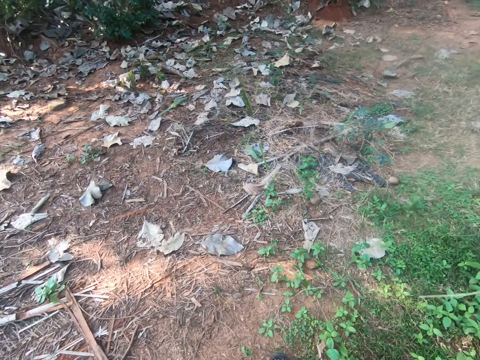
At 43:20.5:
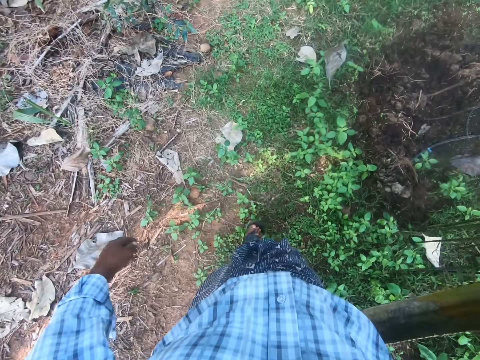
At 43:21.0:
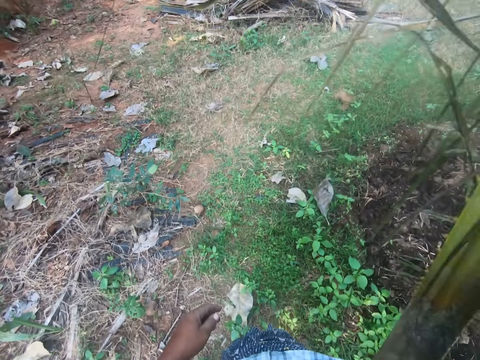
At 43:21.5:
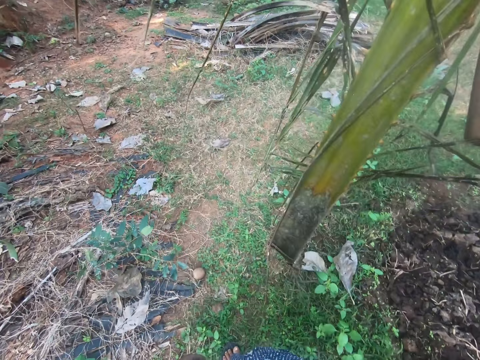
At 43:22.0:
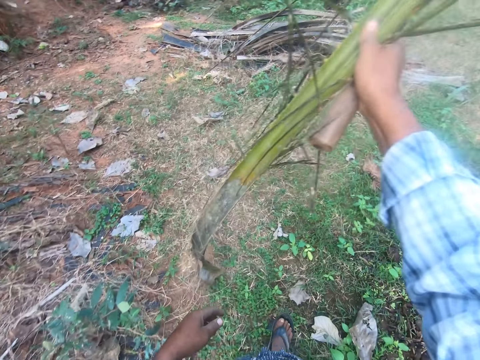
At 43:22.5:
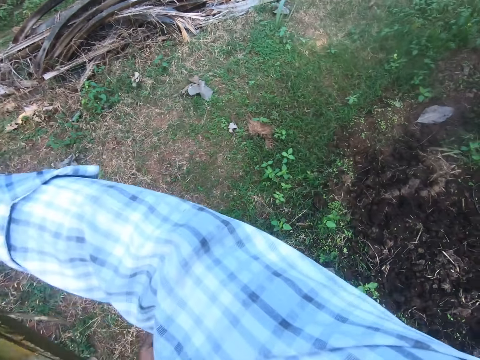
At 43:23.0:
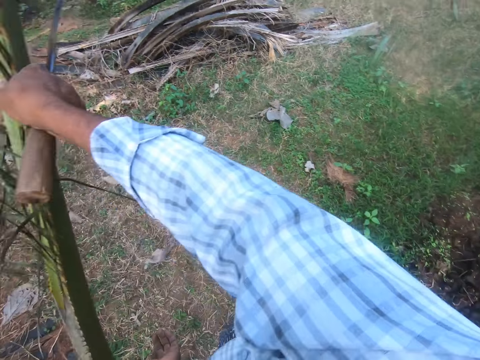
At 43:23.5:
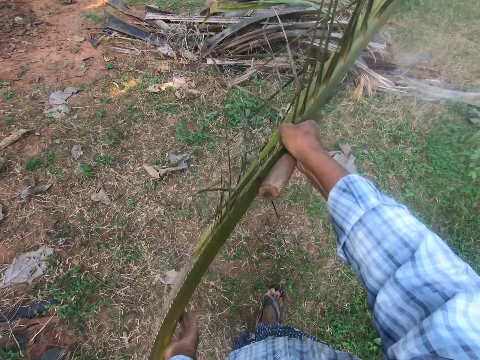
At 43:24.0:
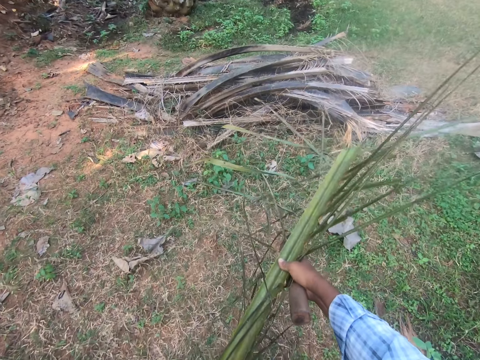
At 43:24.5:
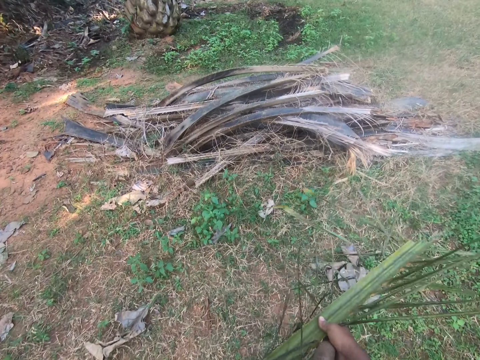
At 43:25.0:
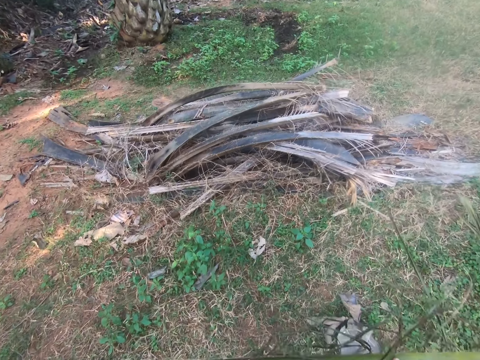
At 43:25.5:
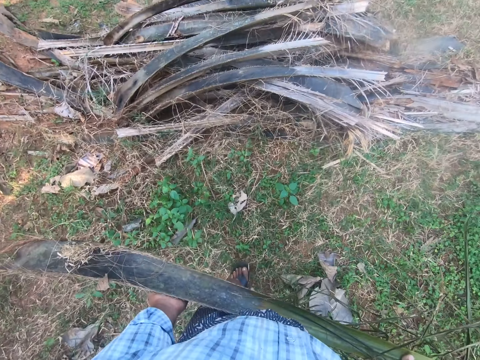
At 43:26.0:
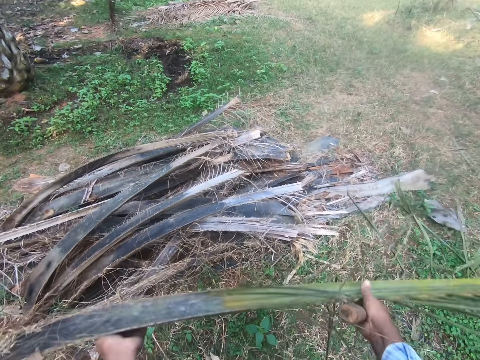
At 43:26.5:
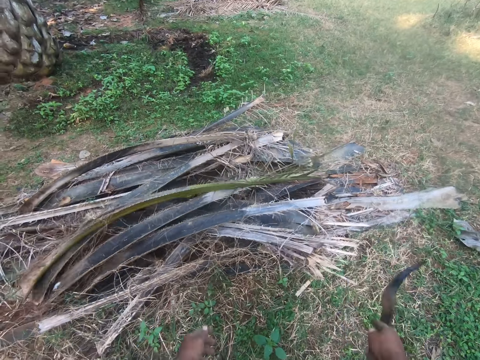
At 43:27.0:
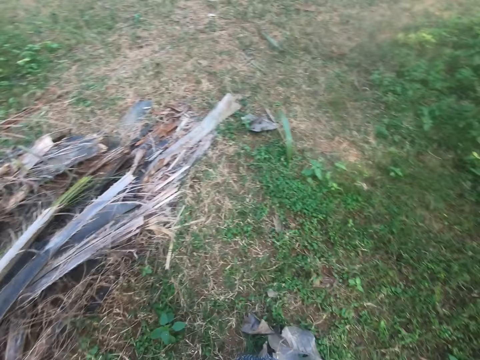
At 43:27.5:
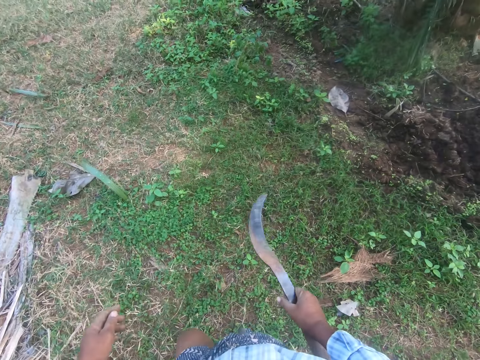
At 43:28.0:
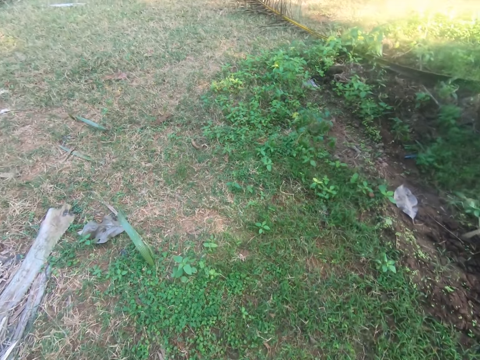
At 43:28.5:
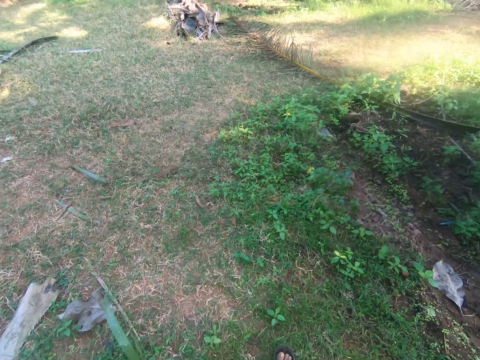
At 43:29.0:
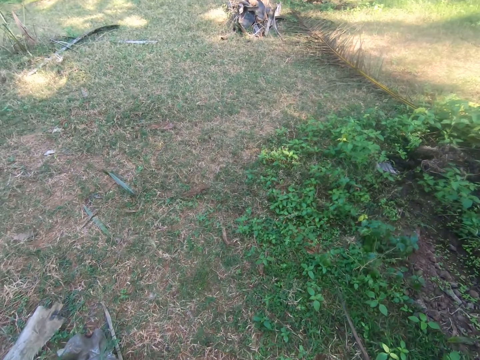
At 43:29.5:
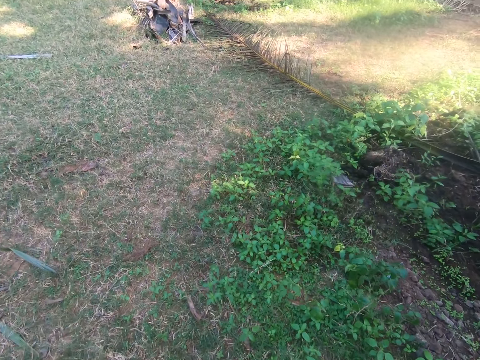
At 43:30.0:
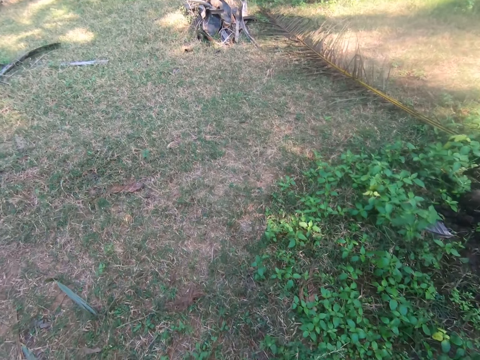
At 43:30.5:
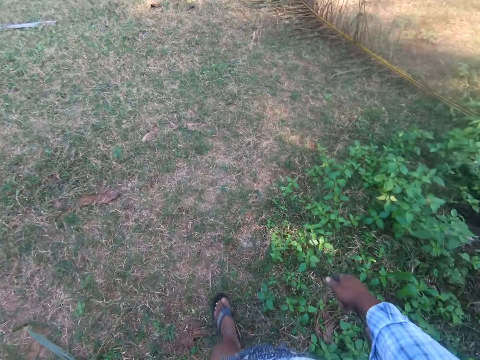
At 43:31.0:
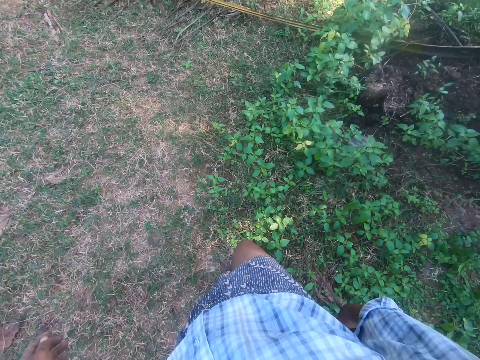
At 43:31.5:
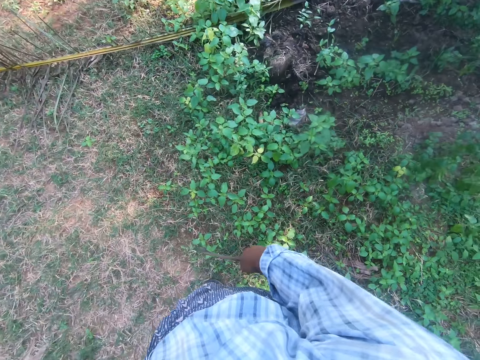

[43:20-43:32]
The camera wearer walks around. They drop the rachis on a heap of rachises. They walk around.

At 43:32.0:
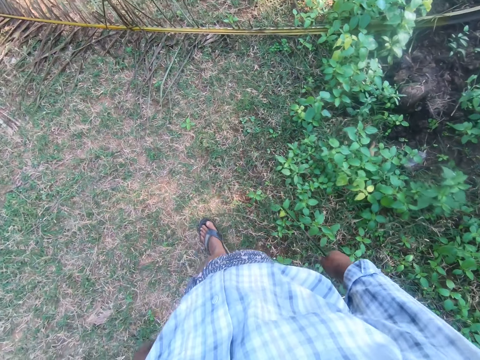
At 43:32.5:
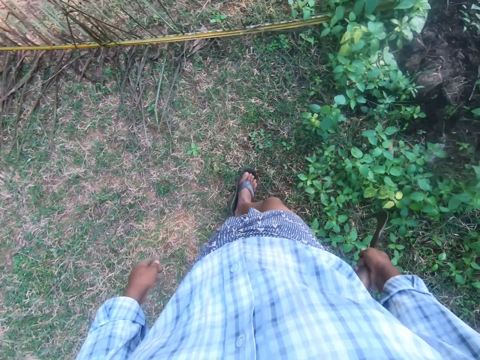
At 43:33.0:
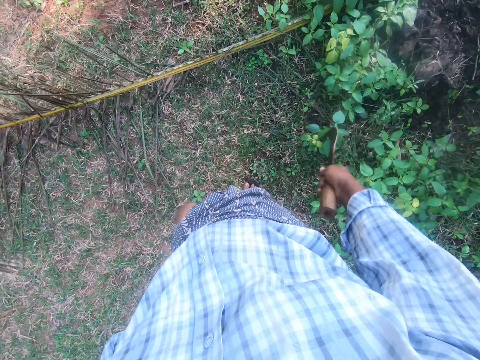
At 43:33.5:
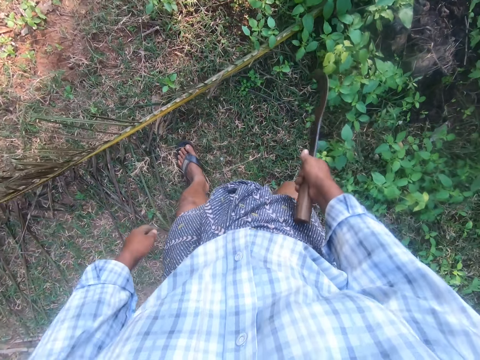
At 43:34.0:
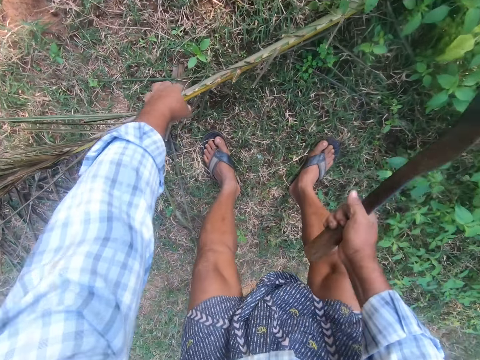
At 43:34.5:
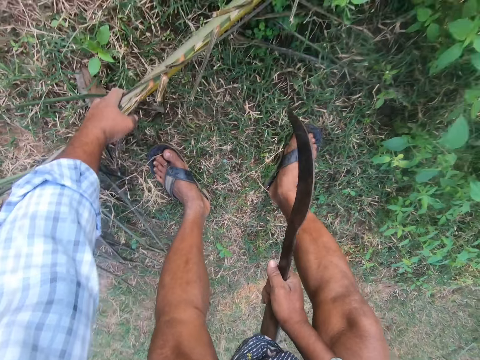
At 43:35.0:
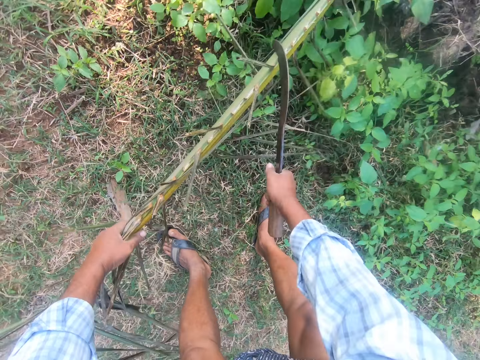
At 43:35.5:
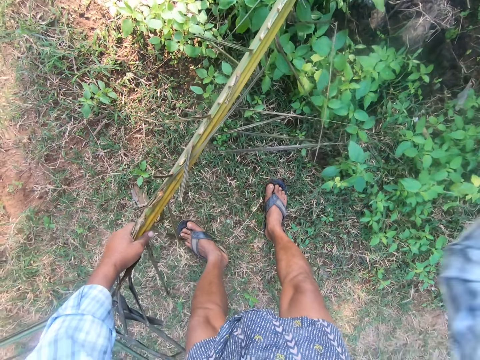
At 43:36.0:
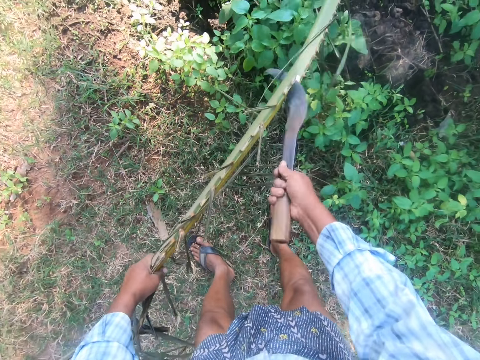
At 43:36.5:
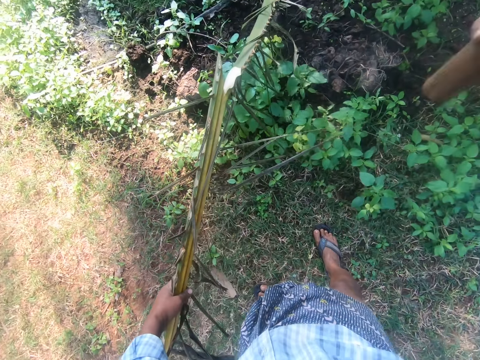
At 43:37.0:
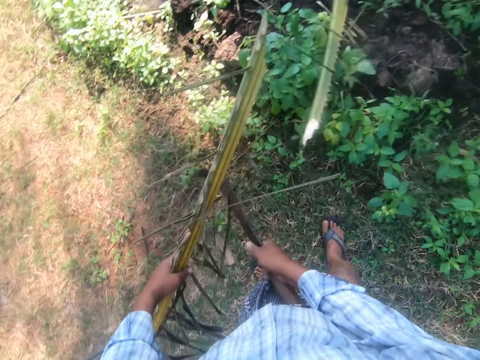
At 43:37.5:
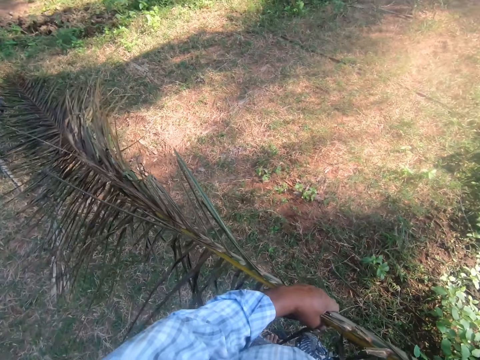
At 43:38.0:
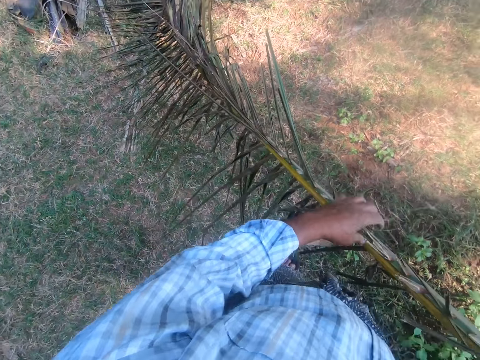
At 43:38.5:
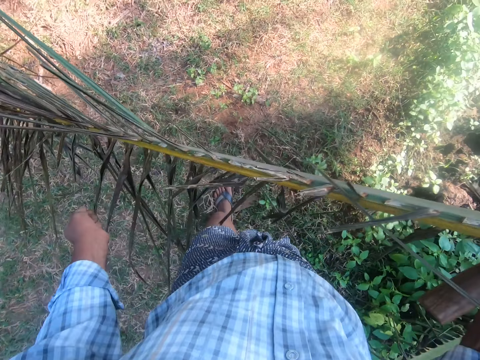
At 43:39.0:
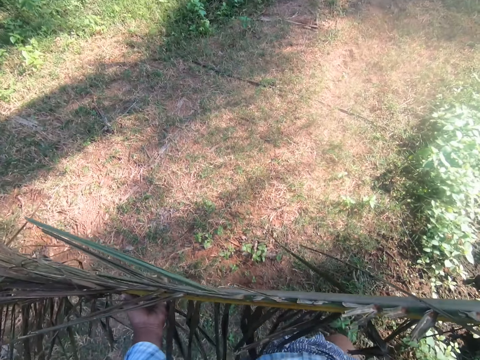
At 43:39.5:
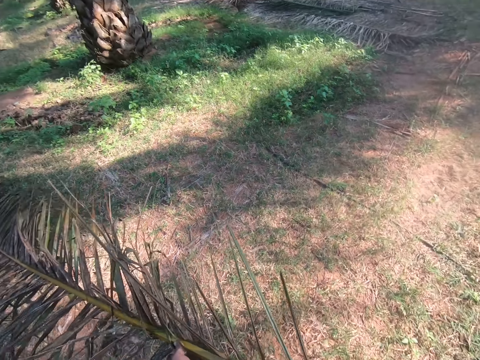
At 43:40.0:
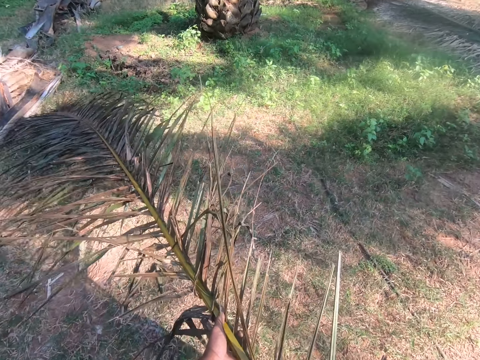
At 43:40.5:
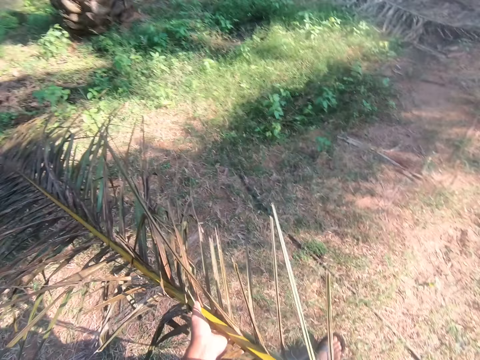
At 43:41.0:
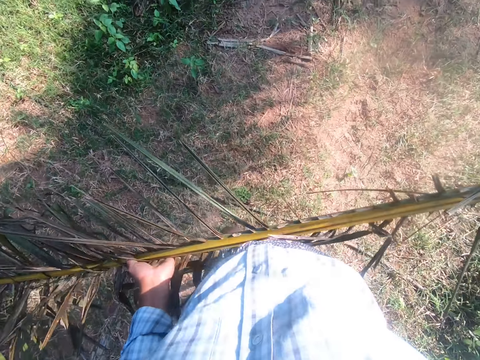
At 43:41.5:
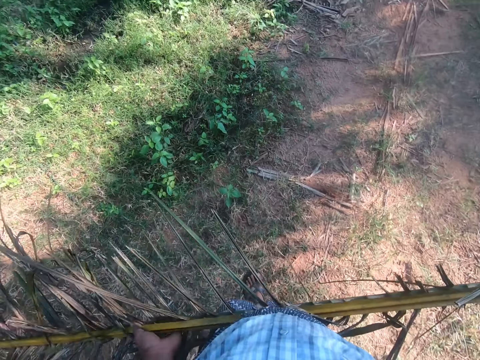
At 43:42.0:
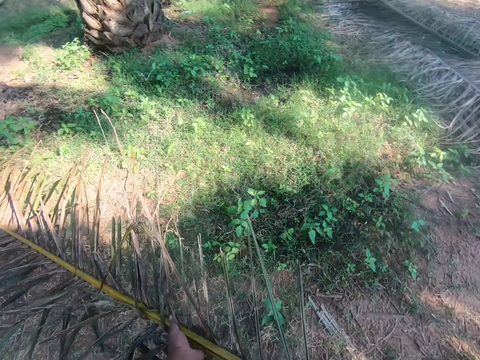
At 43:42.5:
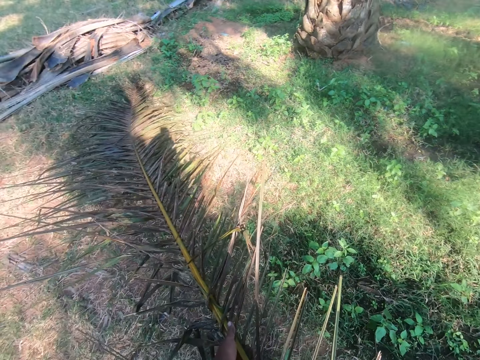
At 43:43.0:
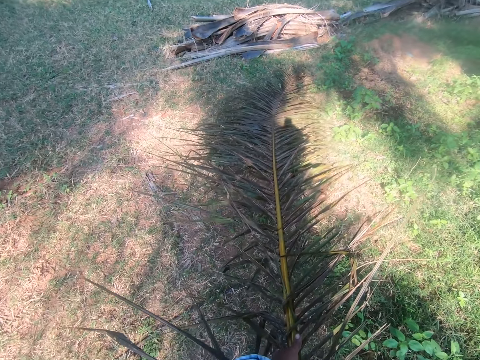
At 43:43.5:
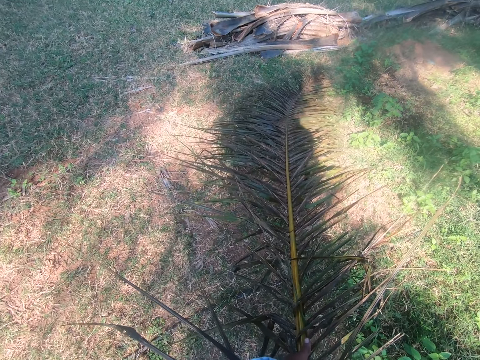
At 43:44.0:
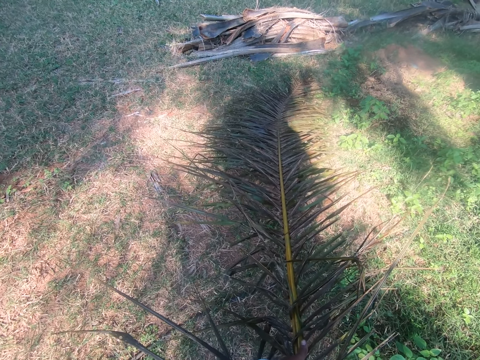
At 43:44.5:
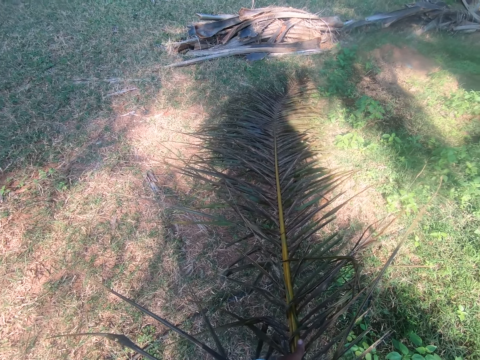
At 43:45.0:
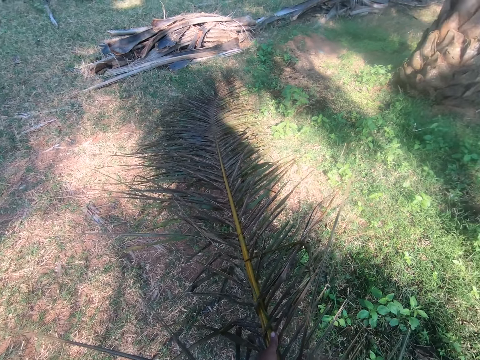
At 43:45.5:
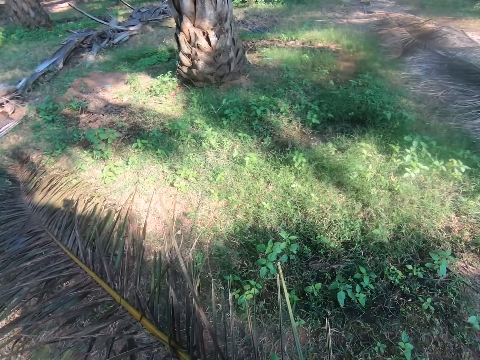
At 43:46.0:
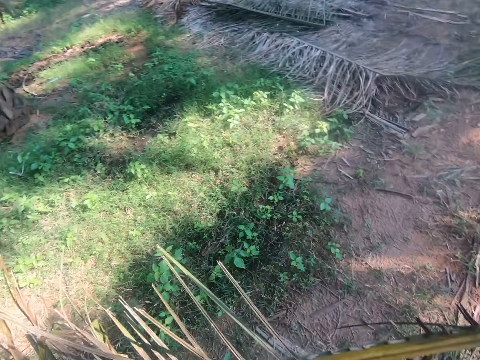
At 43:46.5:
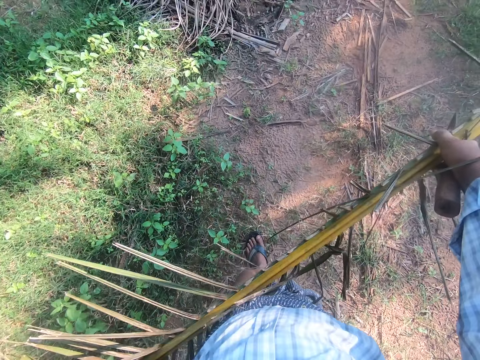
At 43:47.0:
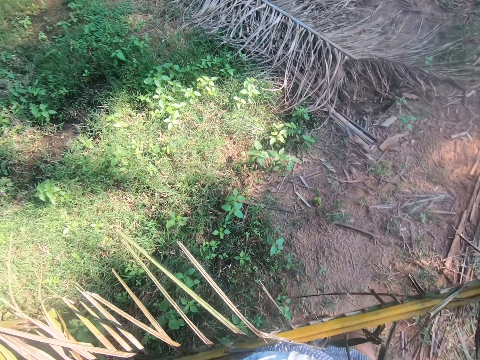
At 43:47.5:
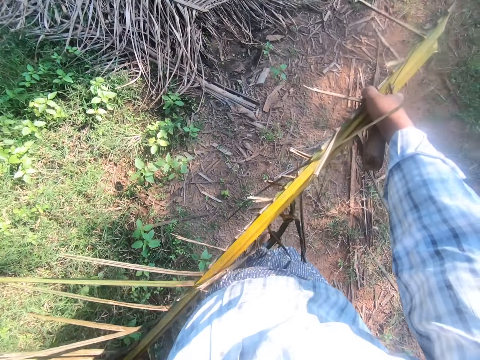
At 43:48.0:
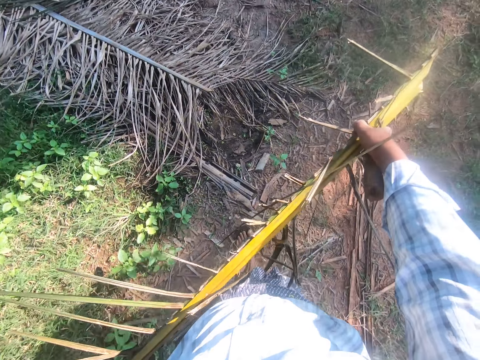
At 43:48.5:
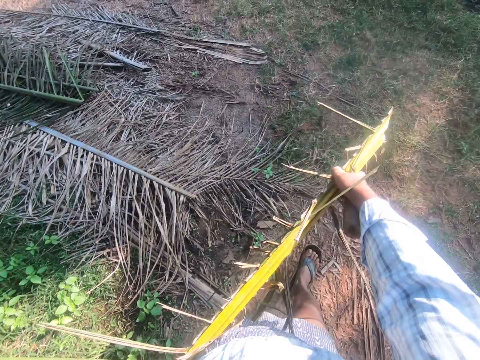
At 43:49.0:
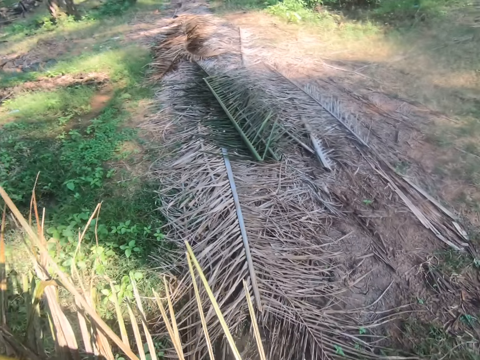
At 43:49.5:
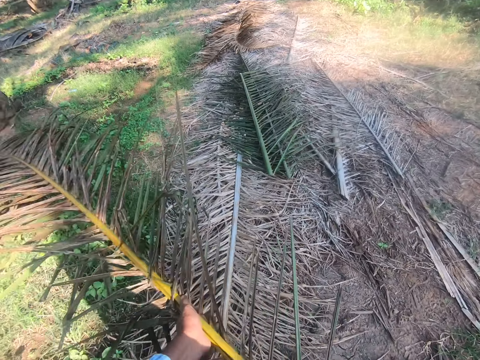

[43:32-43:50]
The camera wearer picks a rachis from the floor. They separate the palm frond from the rachis with a sickle. They pull up the palm leaf. They walk around, look around, and walk away with the palm frond.
